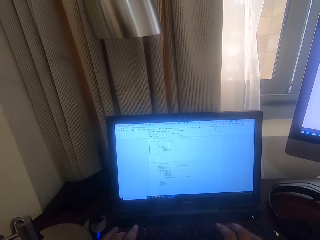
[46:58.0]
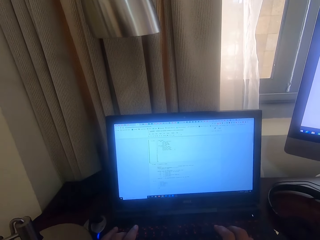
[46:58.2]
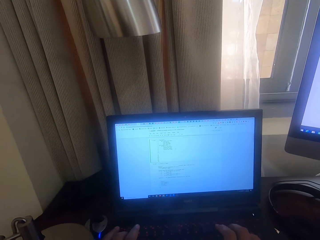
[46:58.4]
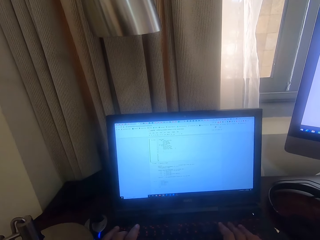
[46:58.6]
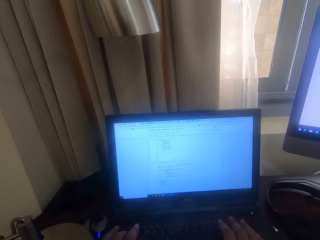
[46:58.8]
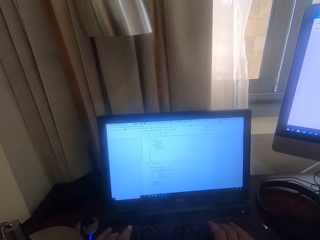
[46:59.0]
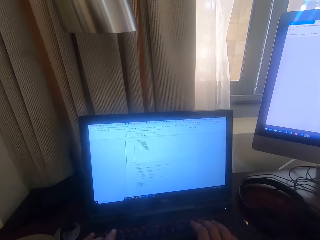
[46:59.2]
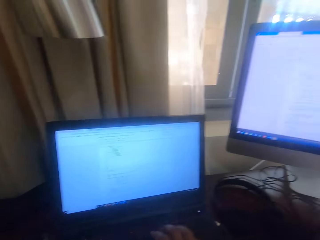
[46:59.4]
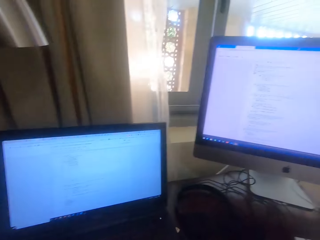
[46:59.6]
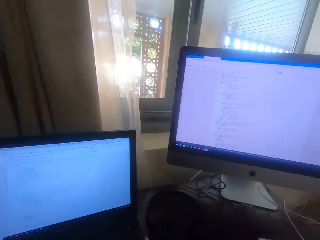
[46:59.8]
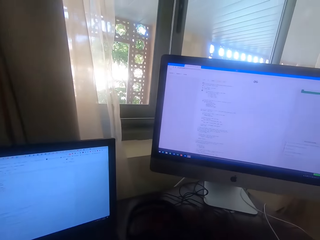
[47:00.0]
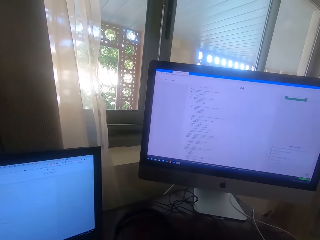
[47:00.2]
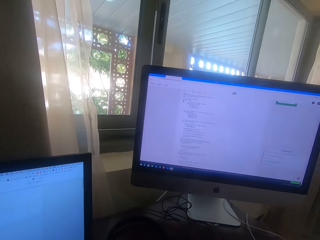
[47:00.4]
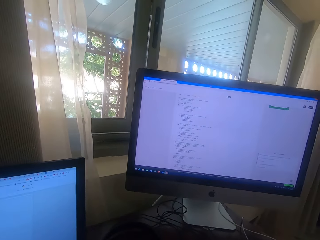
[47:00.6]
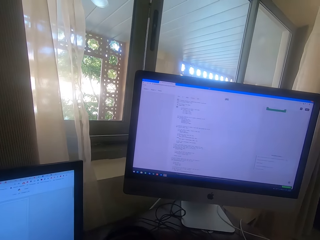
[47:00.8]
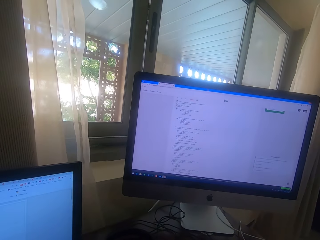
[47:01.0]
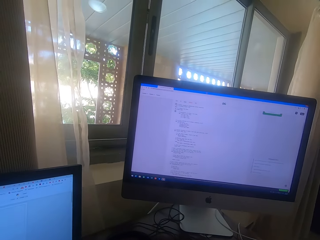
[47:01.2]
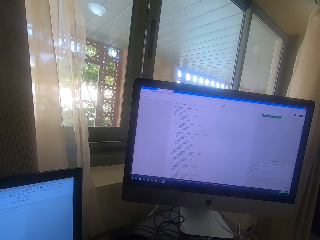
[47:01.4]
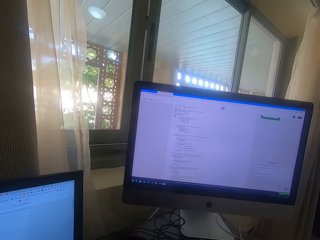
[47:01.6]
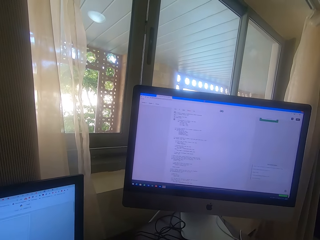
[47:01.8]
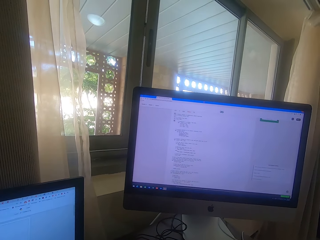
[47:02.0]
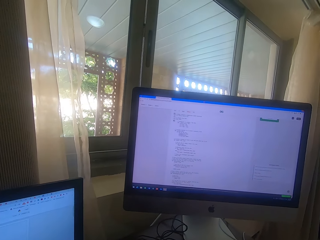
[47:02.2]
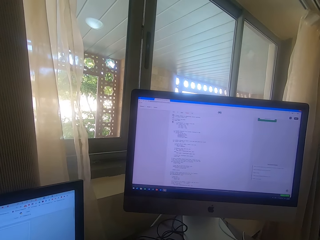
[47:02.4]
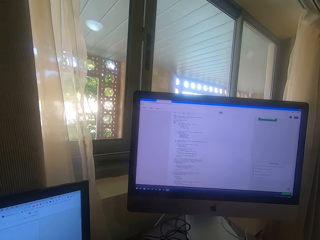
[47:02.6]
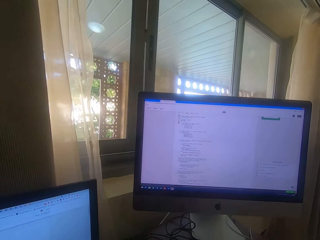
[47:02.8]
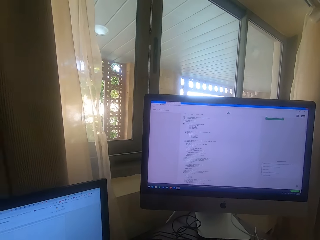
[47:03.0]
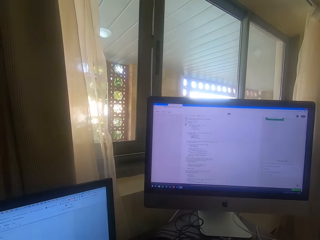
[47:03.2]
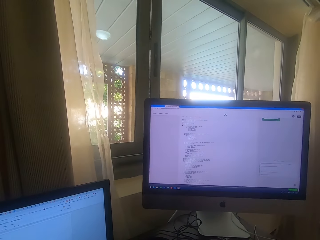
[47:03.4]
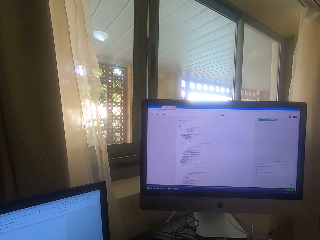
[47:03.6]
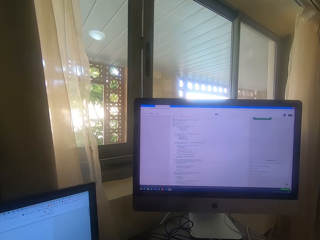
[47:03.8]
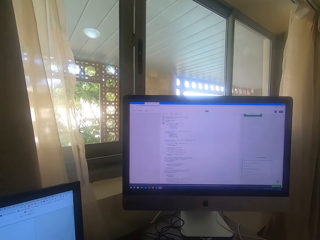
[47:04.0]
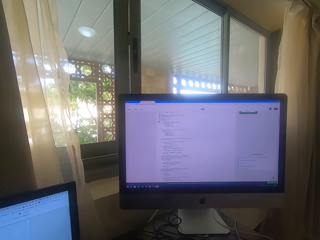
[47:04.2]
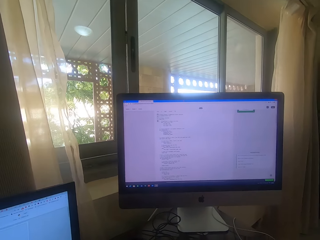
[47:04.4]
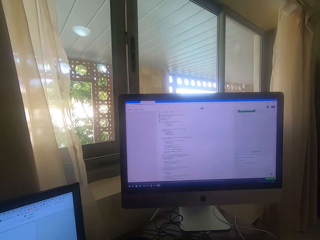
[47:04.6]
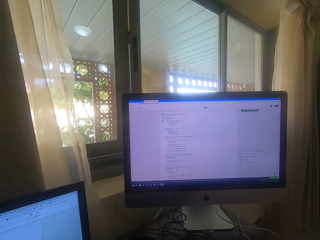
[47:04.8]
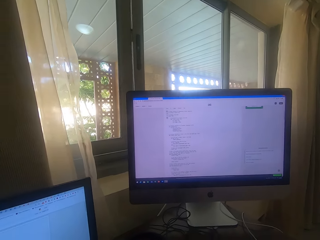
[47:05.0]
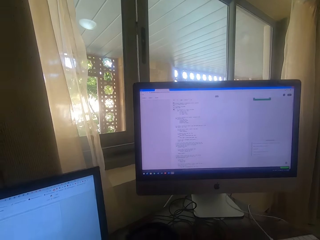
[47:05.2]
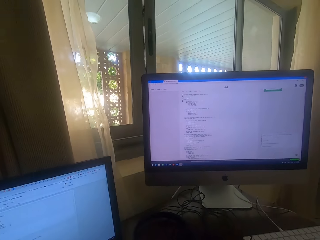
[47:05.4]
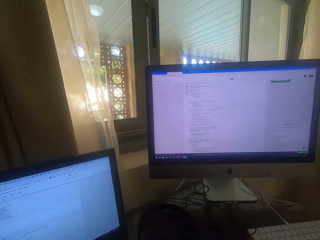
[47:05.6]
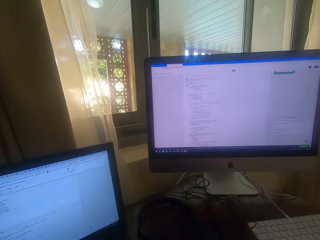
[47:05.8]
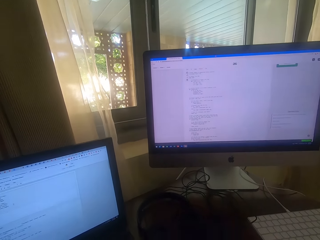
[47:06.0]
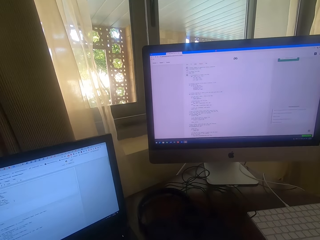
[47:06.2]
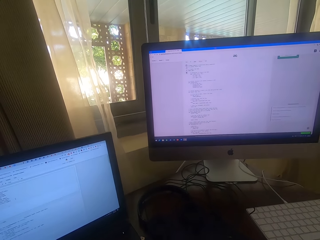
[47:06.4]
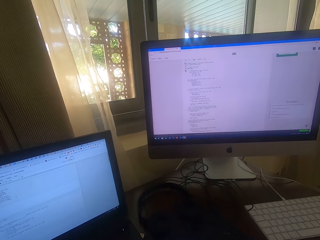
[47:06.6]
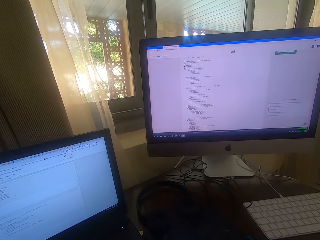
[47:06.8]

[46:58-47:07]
The camera wearer looks at the computer. They look around.

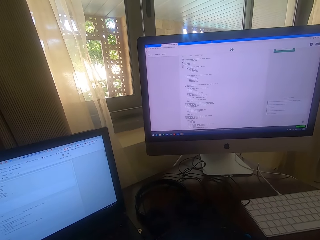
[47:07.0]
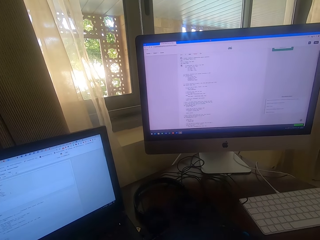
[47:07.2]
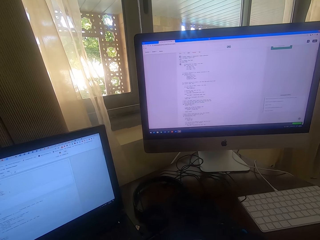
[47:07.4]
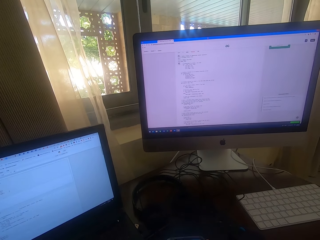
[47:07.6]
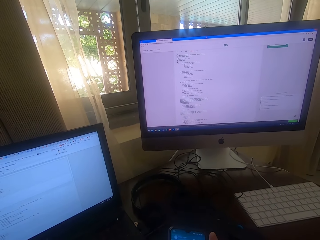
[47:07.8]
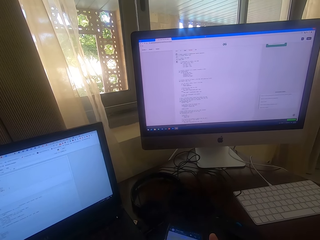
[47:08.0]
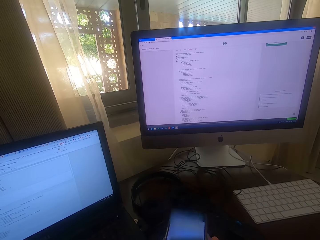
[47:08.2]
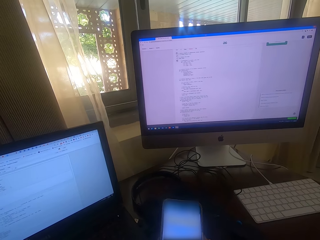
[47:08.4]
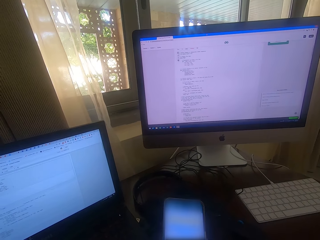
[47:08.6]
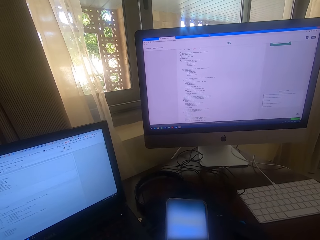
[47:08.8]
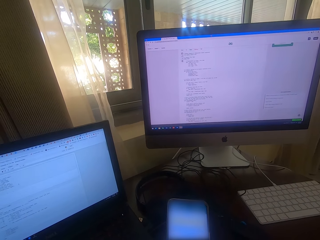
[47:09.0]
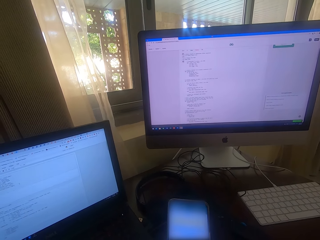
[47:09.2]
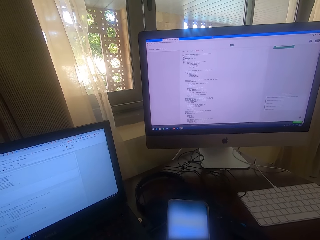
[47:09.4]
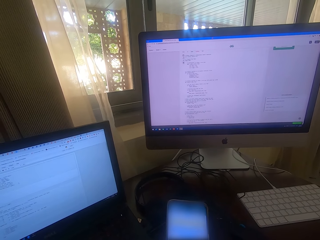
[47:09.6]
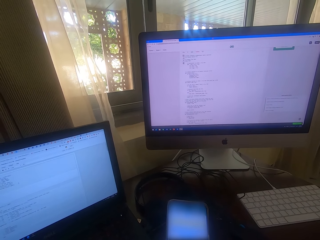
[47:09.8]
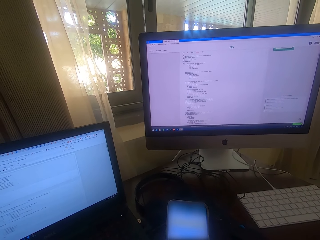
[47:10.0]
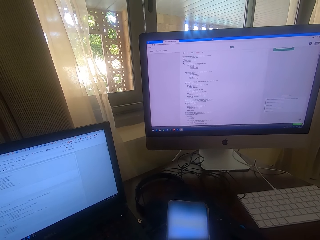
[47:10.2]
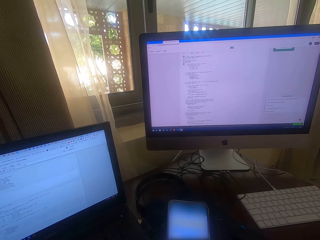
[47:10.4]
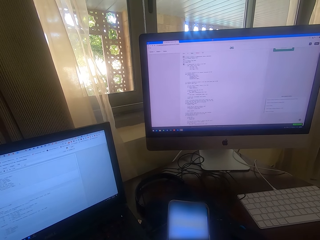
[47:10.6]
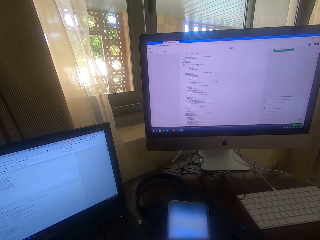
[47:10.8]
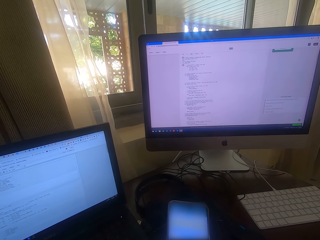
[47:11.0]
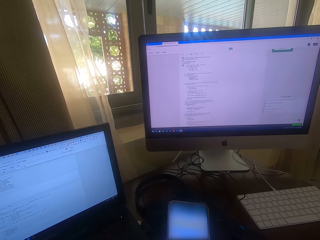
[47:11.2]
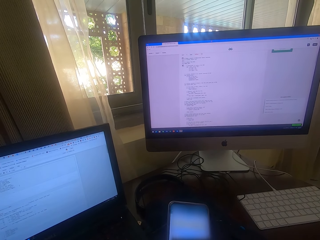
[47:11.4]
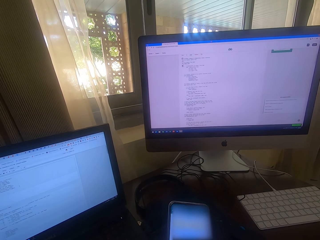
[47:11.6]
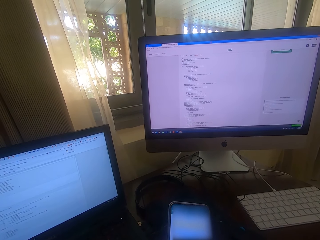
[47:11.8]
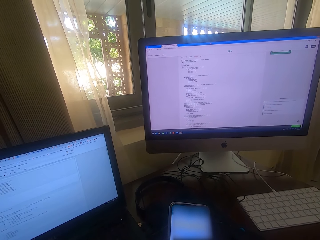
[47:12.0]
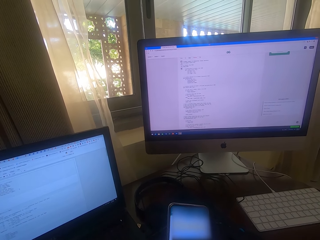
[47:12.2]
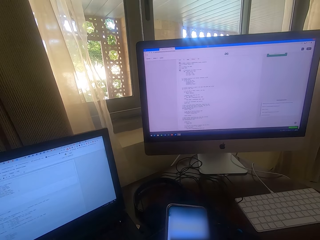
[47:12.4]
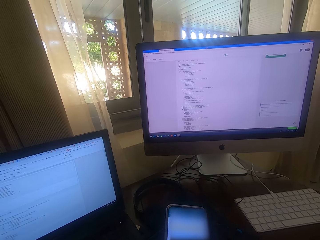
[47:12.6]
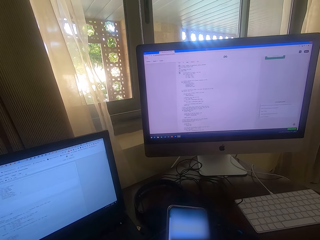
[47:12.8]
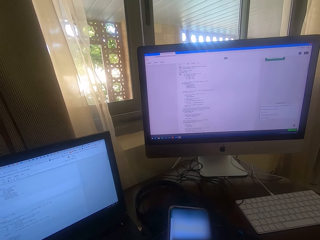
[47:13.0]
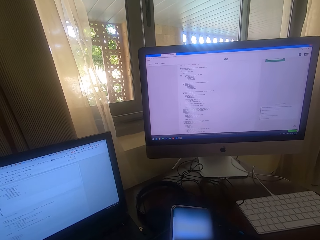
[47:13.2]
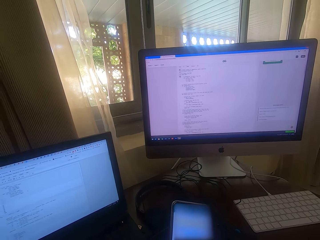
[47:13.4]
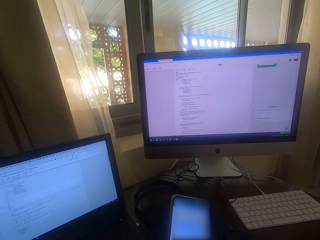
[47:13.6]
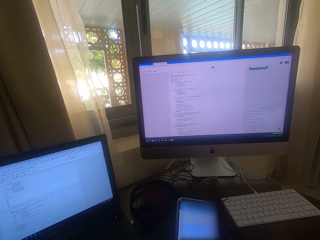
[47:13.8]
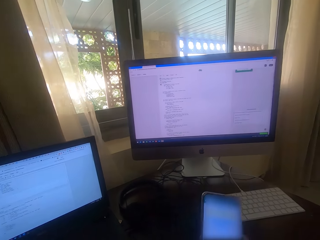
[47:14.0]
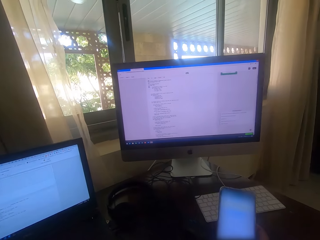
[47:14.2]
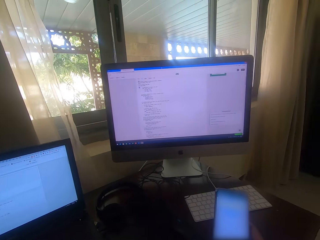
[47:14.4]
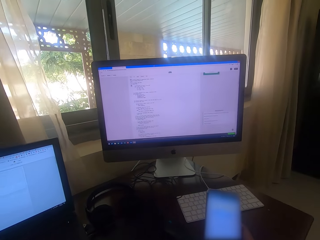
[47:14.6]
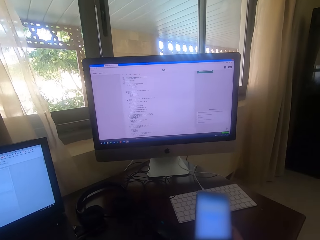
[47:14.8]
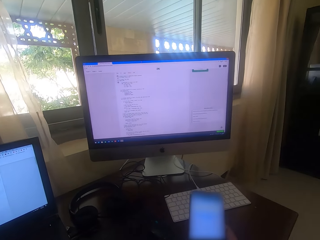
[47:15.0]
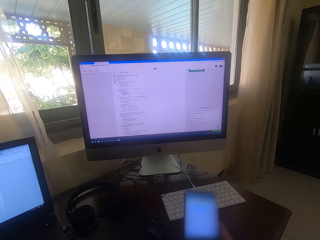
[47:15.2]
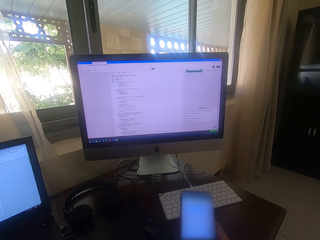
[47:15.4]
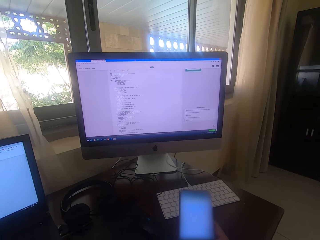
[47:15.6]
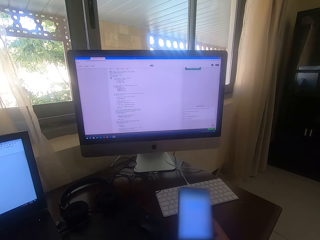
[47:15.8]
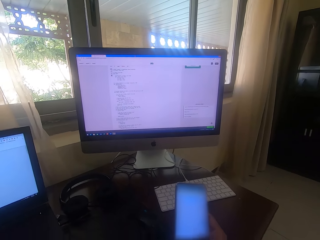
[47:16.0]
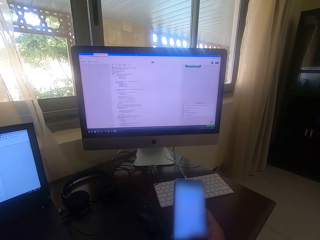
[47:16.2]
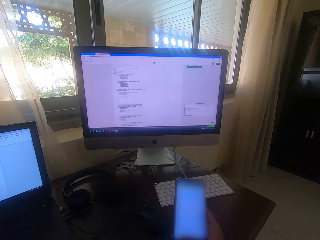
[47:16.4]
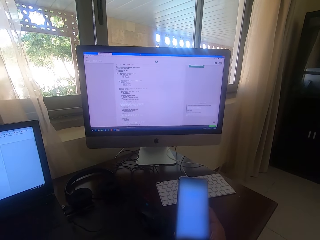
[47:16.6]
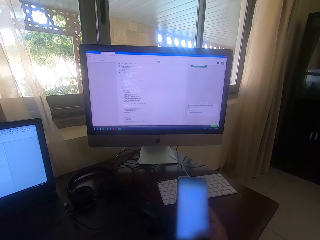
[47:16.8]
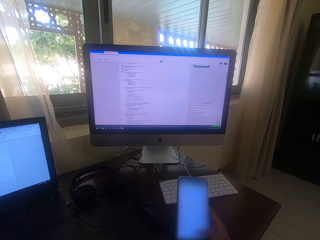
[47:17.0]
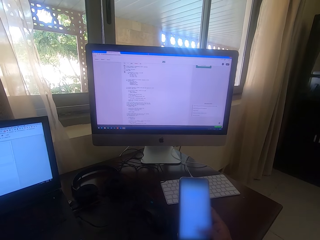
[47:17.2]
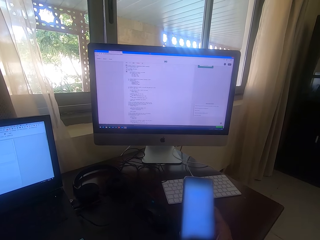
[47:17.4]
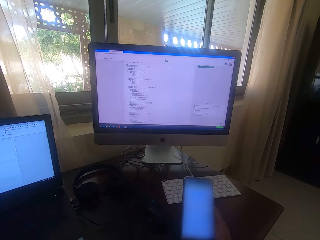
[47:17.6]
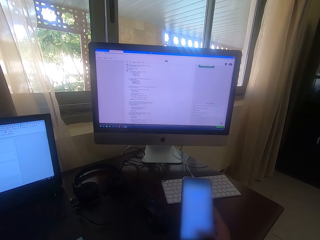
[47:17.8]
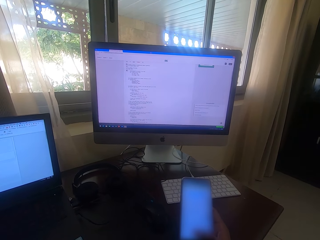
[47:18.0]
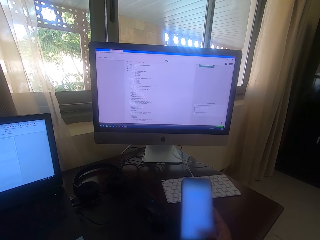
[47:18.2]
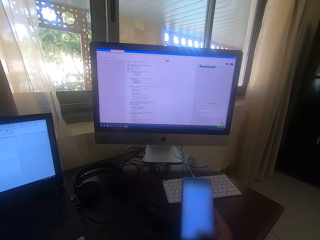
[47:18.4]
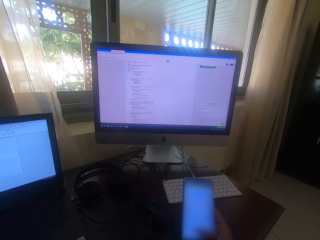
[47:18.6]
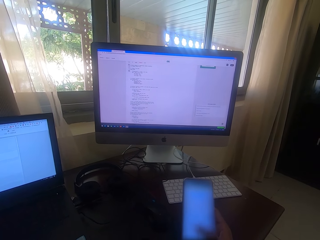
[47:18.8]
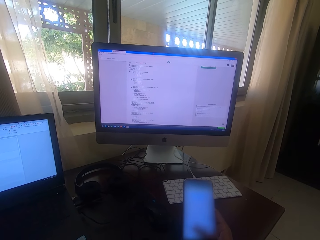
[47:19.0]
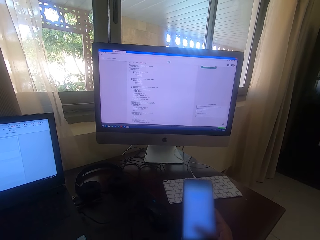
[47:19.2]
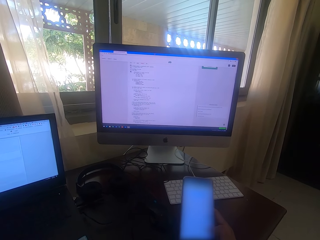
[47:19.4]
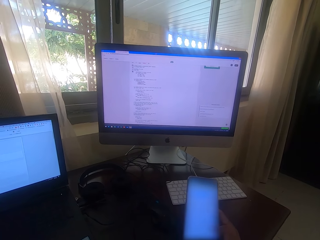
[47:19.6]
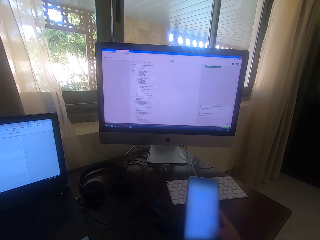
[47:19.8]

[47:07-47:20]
The camera wearer holds a phone. They operate the phone. They move the right hand. They operate the phone.
